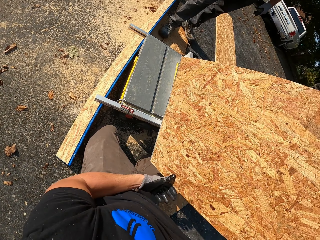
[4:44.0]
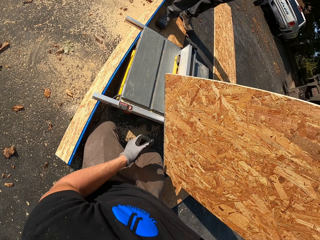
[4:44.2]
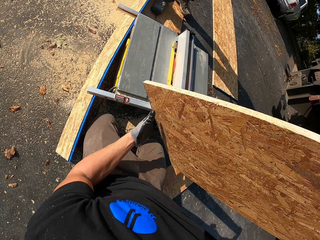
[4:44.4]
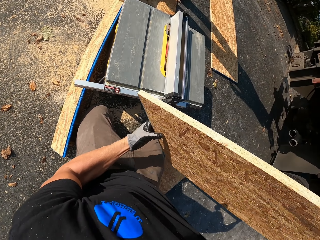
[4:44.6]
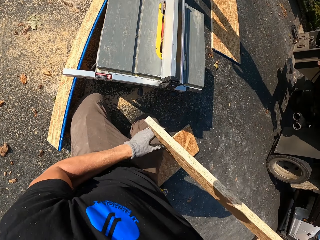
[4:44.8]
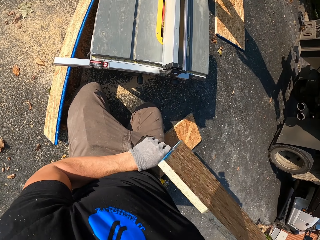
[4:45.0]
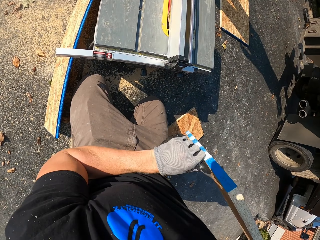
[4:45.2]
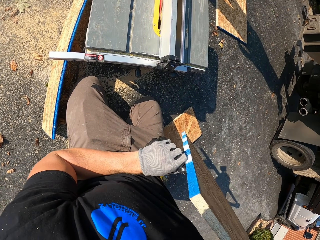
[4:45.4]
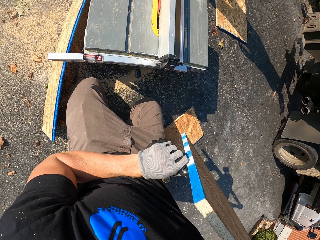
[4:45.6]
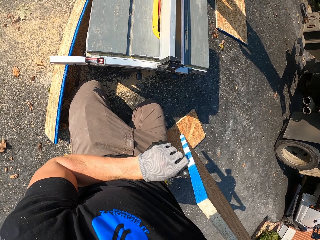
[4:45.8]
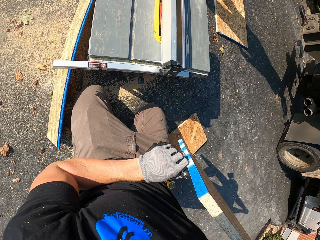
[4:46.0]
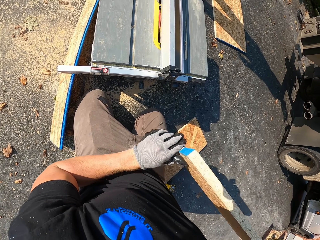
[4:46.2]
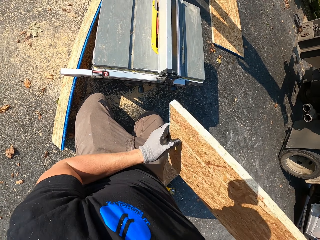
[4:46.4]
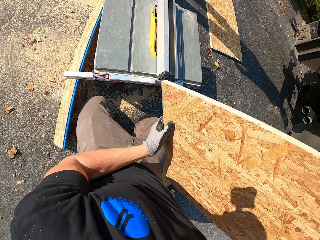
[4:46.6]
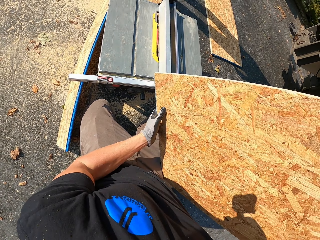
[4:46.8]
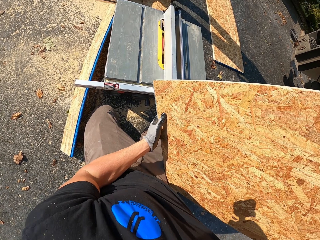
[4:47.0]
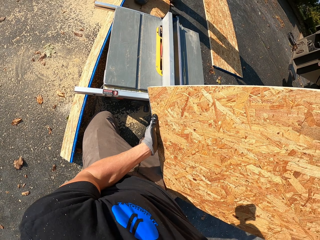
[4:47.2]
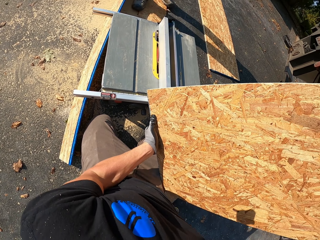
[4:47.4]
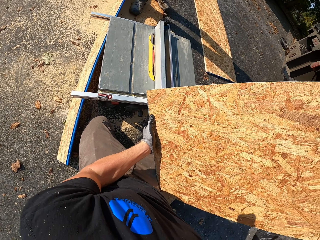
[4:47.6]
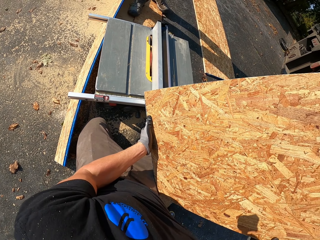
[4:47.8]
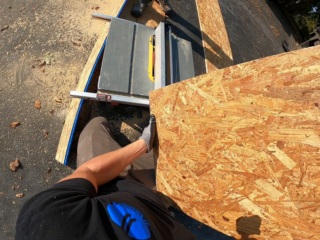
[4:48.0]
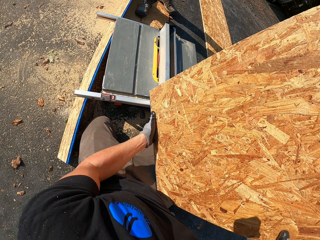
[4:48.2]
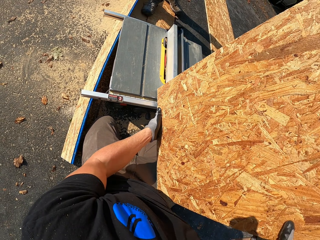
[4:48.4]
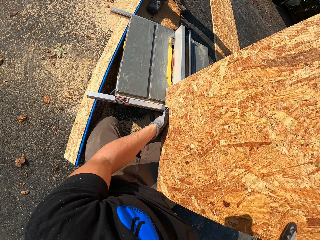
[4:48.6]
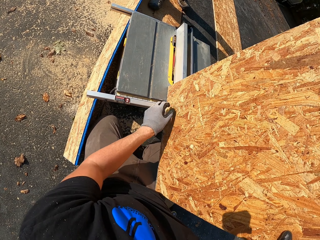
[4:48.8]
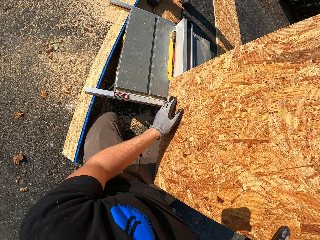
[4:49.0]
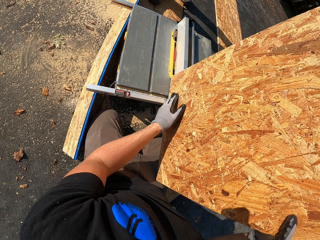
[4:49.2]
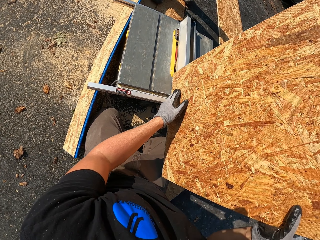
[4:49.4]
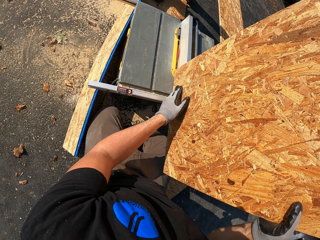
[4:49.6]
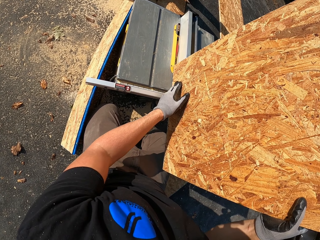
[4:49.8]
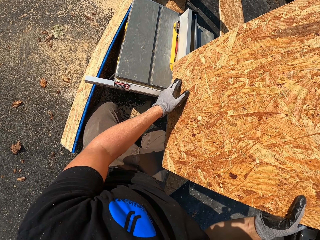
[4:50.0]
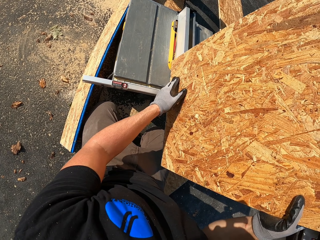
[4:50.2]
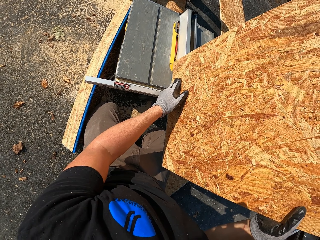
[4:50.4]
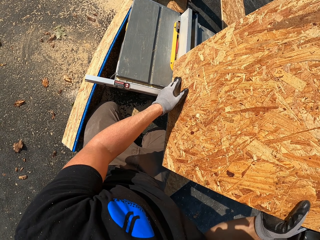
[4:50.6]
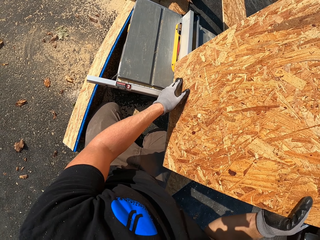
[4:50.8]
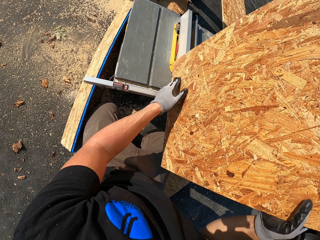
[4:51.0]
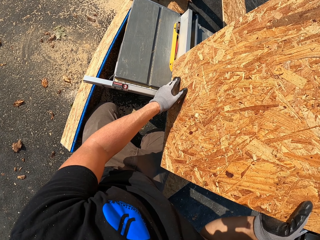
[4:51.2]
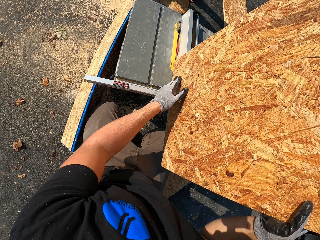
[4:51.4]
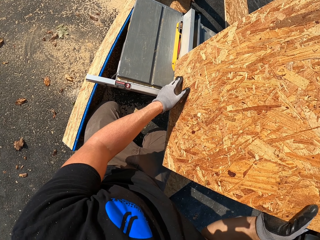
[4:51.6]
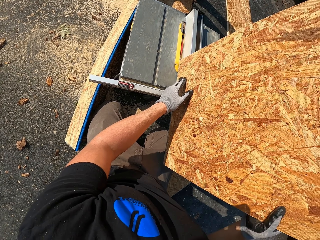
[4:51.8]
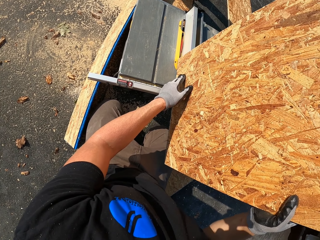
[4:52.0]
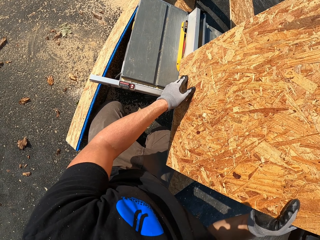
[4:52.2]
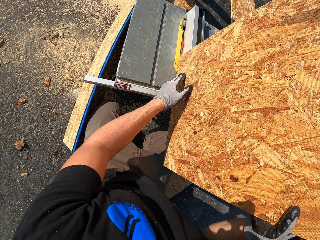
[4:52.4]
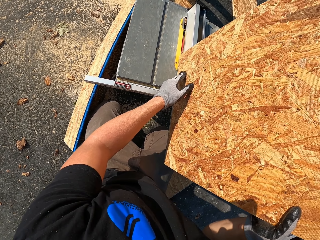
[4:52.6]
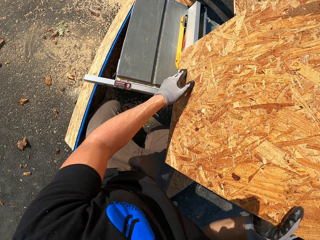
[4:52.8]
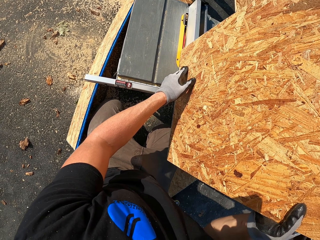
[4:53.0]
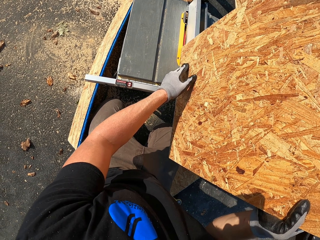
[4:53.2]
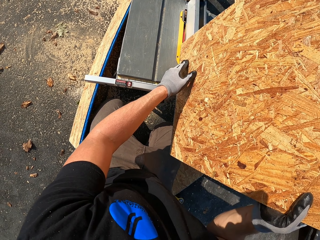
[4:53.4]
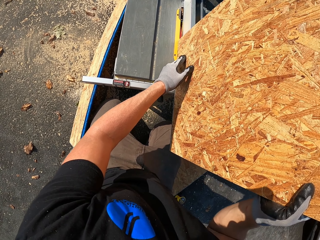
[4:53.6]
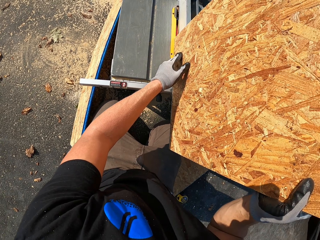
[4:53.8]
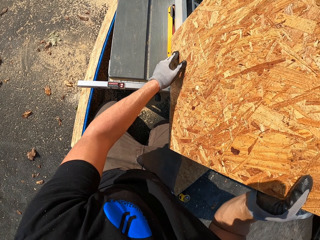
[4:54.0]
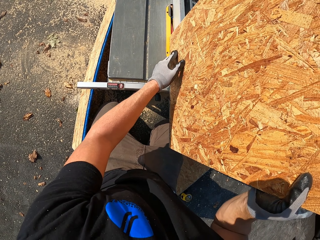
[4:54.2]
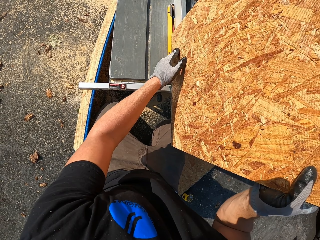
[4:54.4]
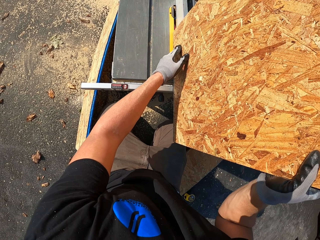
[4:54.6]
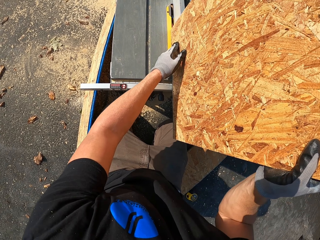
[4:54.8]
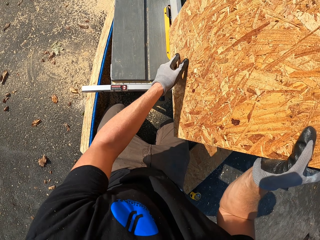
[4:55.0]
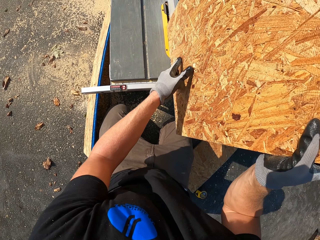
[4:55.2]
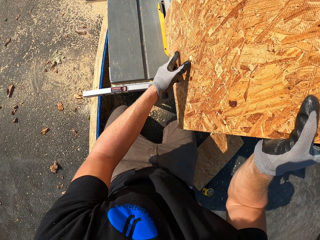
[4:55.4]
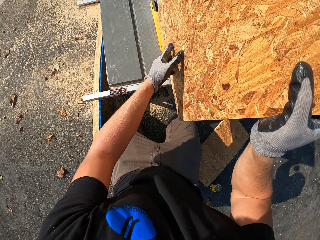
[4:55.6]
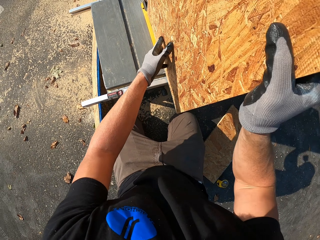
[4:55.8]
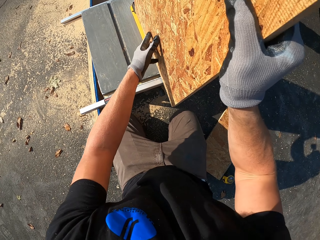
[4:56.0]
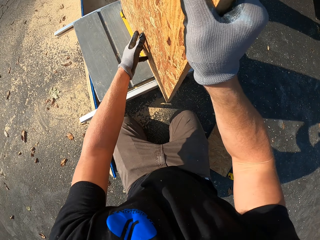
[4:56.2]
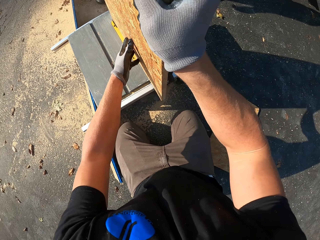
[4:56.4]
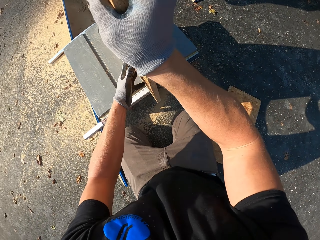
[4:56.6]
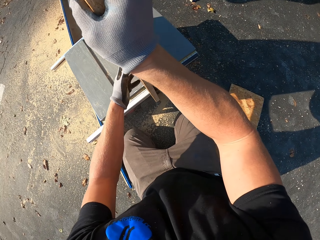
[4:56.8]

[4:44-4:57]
The camera wearer puts the wood on the wood cutter and trims. They place a plywood on the sawing machine.

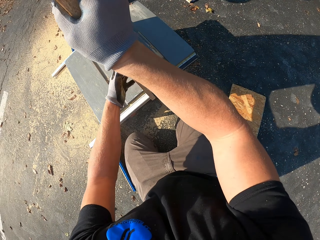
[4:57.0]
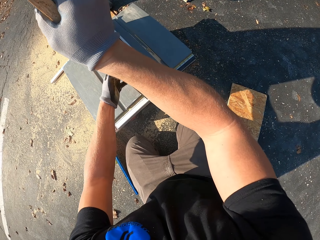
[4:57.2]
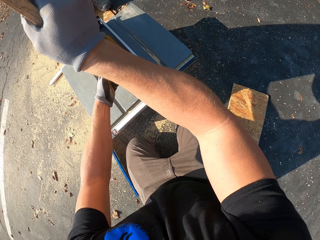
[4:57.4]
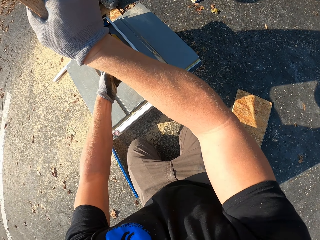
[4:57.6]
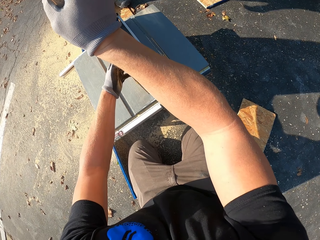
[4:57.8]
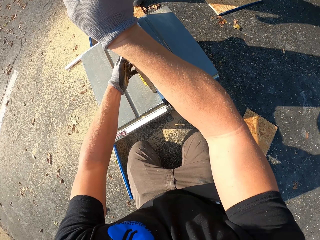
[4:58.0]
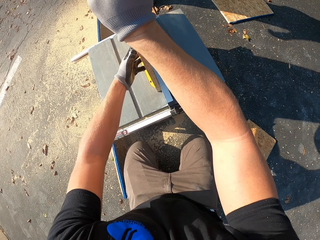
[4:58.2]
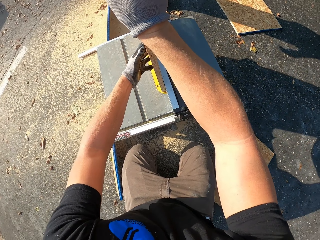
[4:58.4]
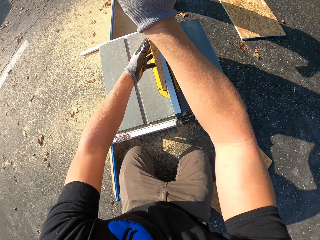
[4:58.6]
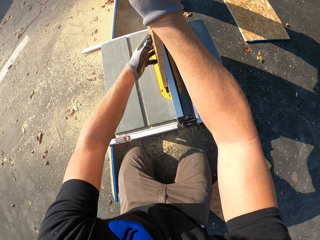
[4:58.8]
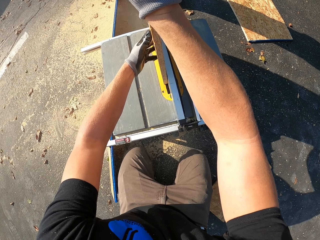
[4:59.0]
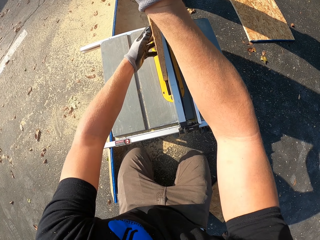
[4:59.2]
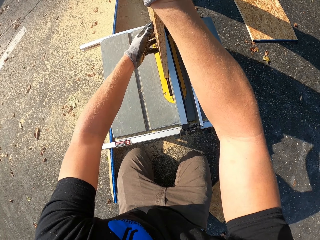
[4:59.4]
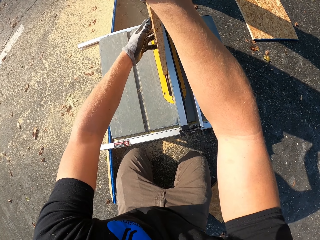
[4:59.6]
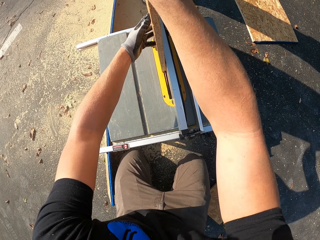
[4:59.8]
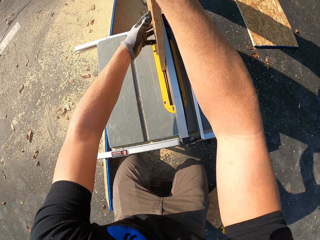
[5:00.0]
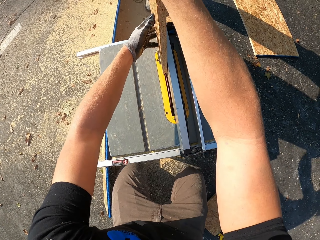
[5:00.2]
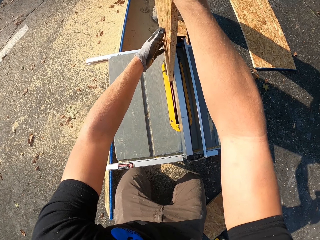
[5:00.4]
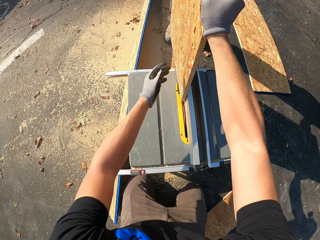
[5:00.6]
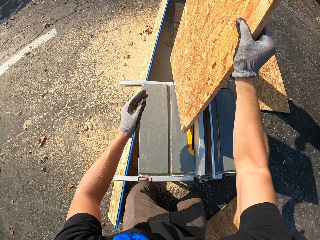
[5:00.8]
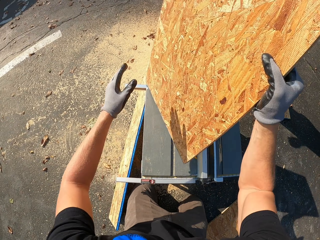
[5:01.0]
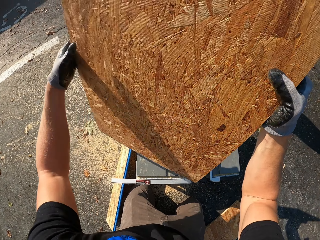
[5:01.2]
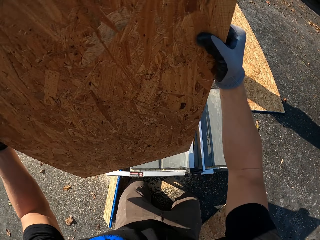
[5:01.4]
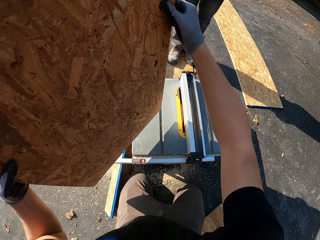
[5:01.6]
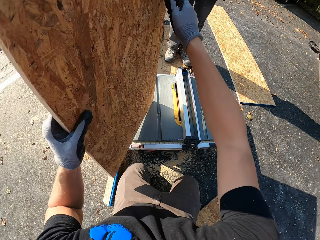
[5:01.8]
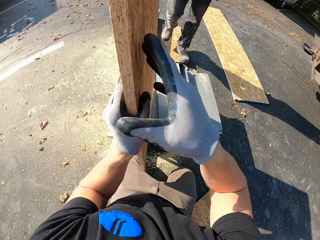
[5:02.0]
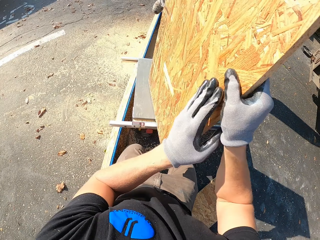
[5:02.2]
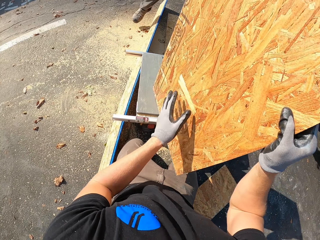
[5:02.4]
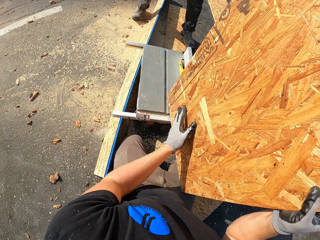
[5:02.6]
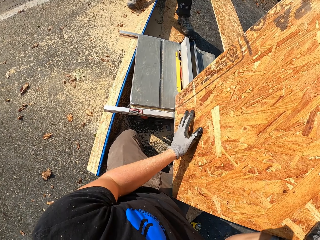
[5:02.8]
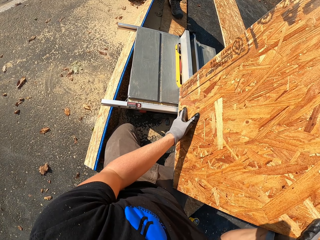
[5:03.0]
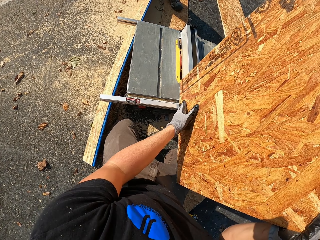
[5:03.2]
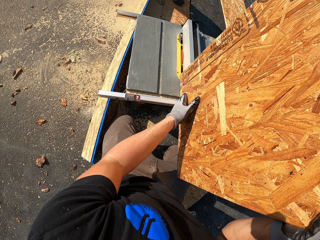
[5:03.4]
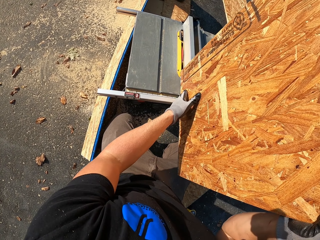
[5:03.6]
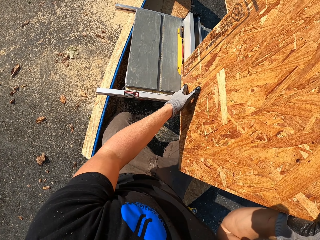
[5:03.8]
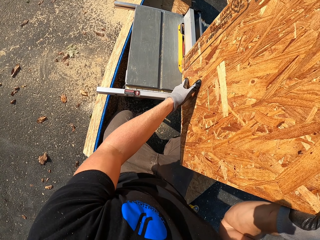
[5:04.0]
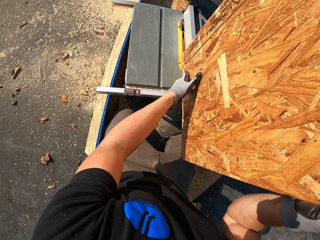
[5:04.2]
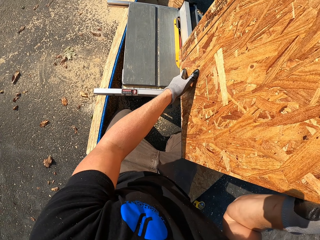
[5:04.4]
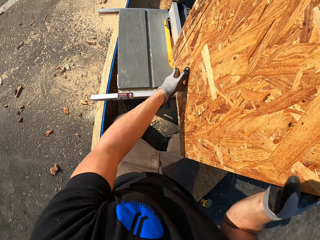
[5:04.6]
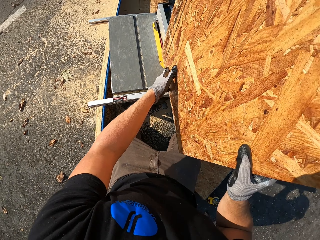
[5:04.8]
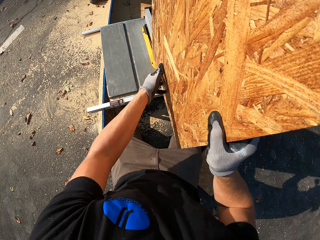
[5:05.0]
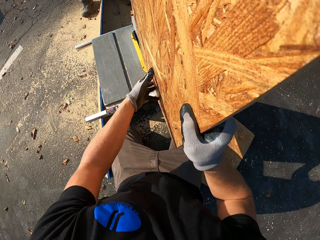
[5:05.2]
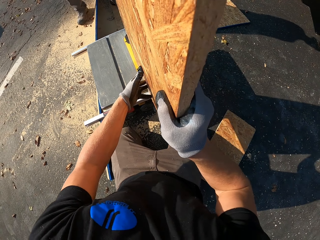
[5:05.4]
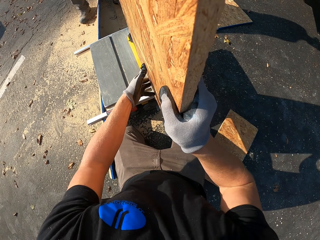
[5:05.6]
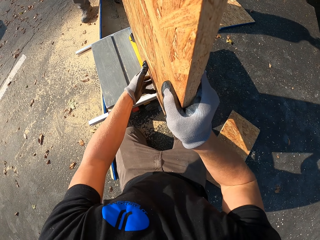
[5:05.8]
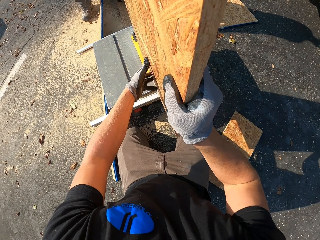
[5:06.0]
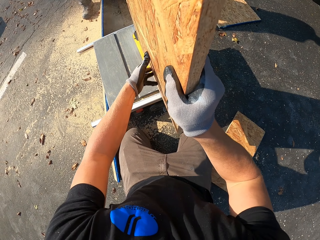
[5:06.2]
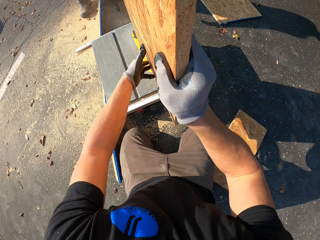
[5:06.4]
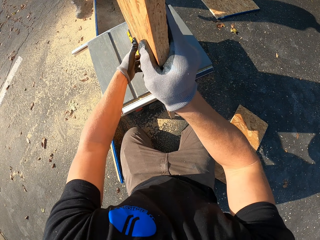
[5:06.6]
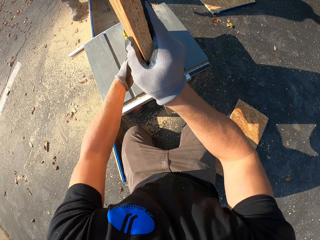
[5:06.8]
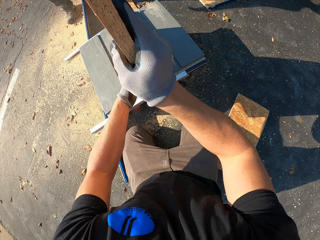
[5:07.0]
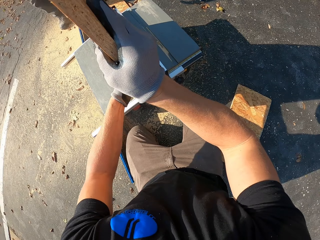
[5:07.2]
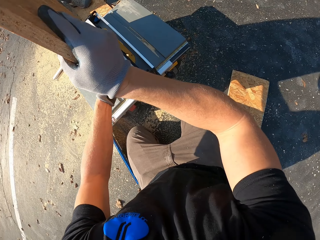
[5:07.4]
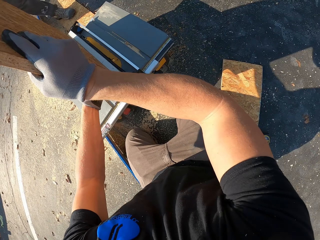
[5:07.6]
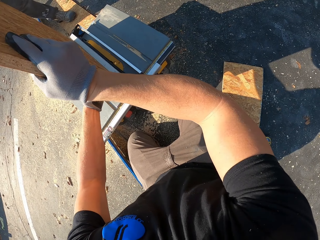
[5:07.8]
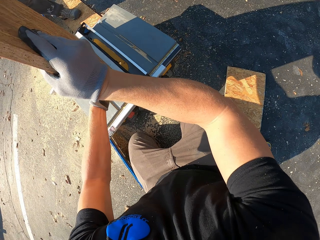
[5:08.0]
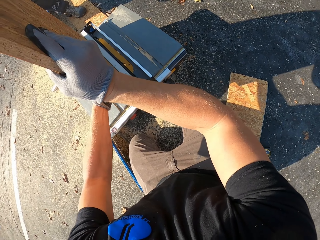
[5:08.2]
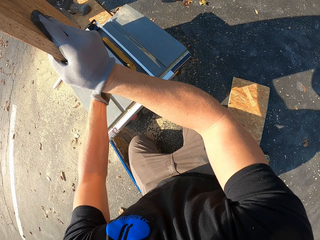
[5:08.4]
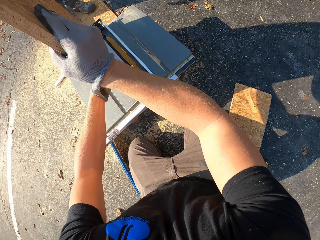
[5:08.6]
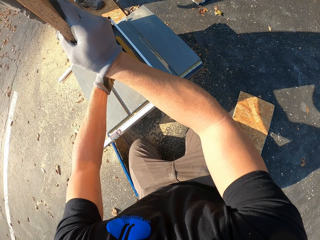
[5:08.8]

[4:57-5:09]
The camera wearer turns a plywood. They place the plywood on the sawing machine.
